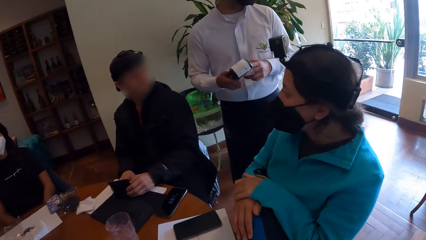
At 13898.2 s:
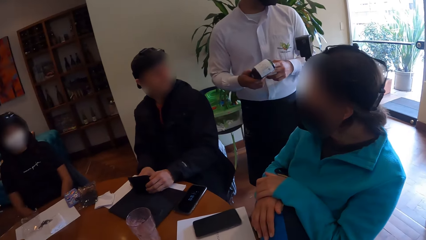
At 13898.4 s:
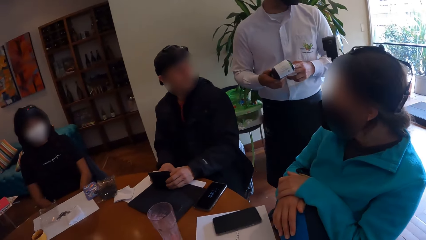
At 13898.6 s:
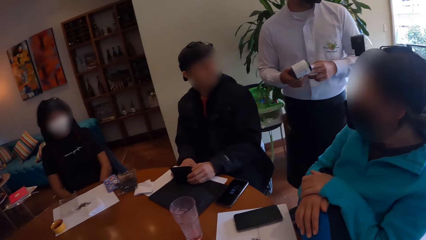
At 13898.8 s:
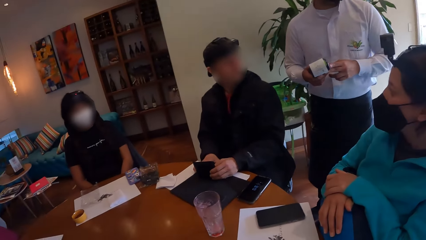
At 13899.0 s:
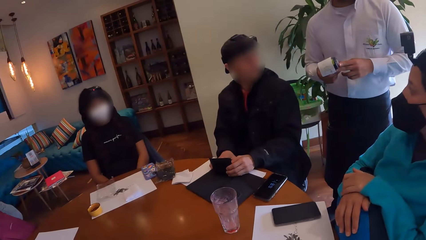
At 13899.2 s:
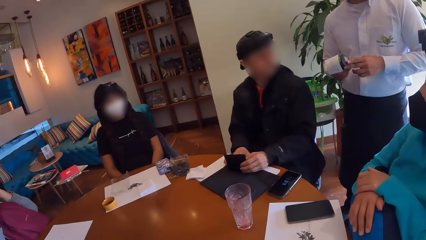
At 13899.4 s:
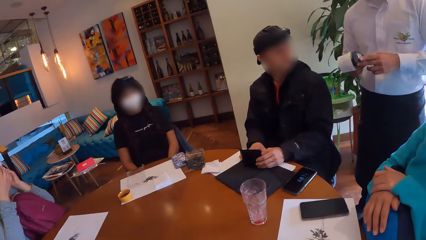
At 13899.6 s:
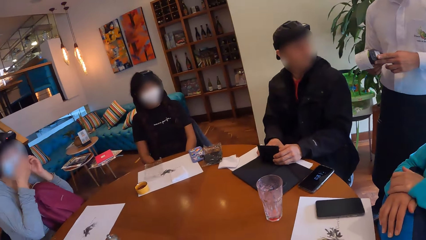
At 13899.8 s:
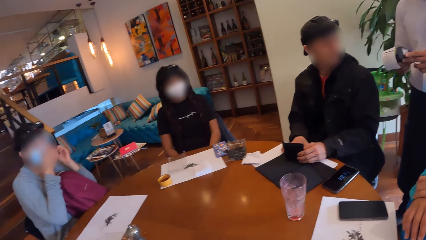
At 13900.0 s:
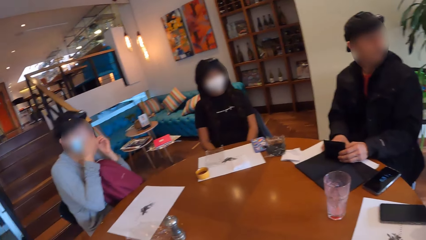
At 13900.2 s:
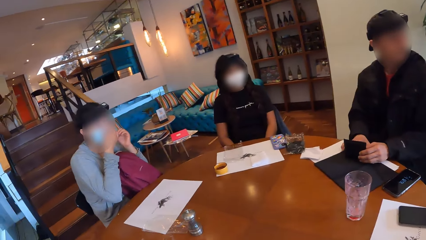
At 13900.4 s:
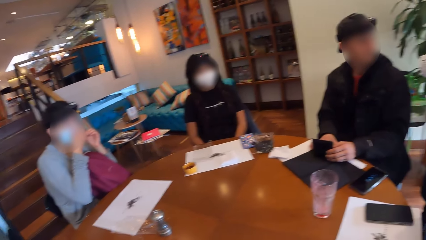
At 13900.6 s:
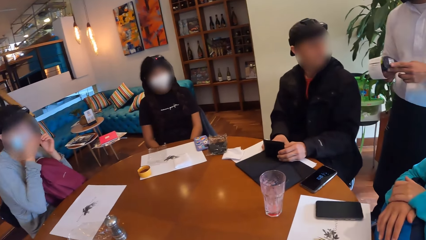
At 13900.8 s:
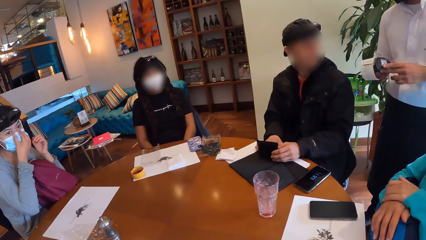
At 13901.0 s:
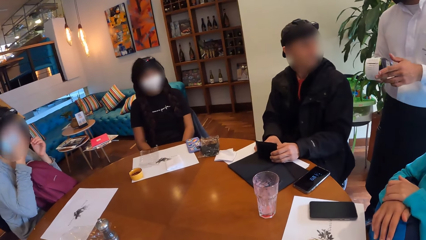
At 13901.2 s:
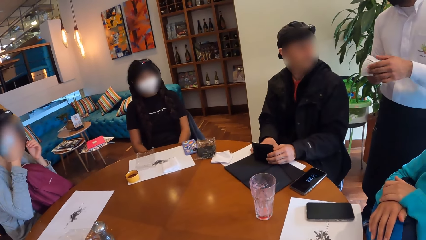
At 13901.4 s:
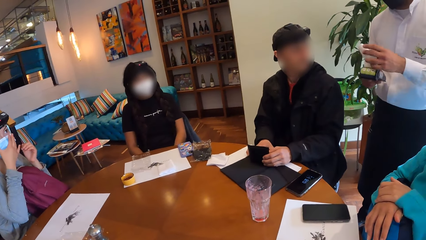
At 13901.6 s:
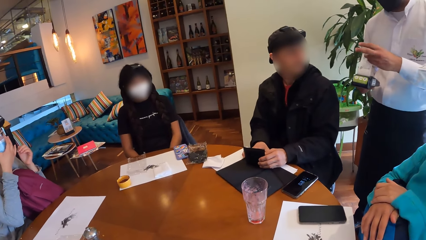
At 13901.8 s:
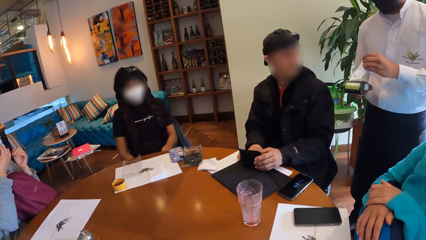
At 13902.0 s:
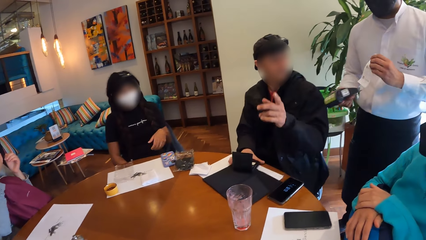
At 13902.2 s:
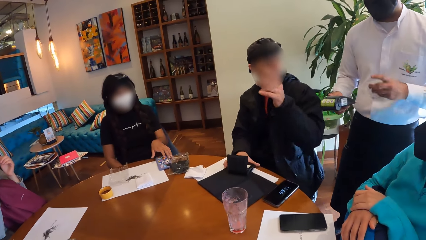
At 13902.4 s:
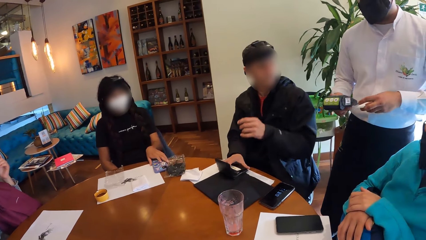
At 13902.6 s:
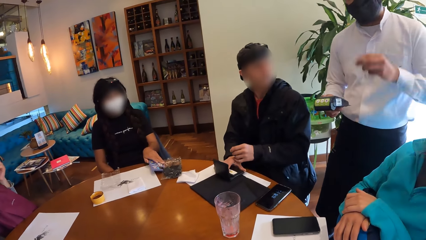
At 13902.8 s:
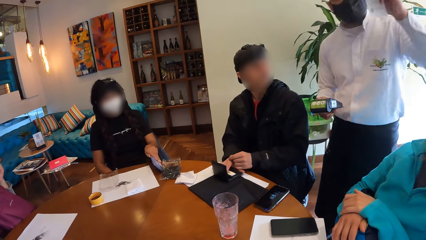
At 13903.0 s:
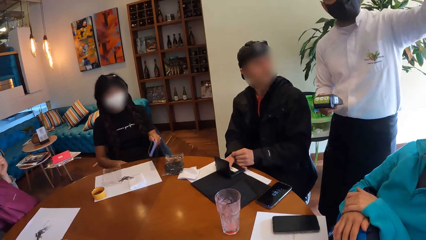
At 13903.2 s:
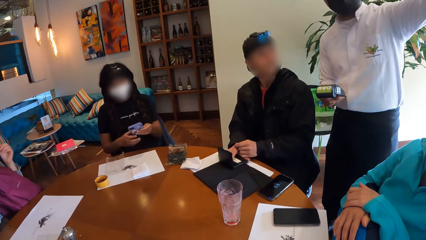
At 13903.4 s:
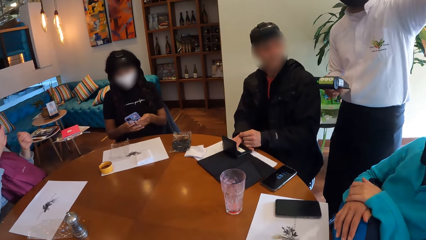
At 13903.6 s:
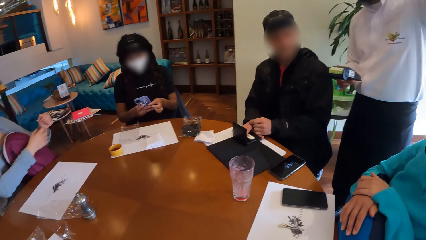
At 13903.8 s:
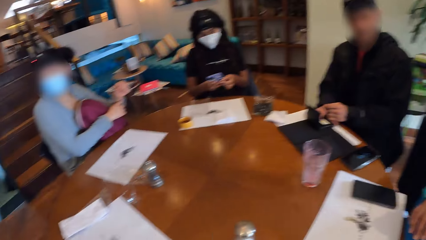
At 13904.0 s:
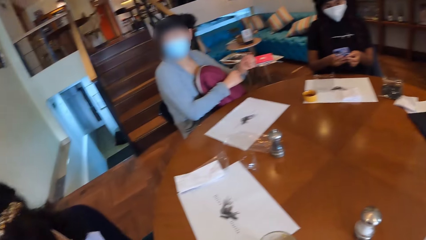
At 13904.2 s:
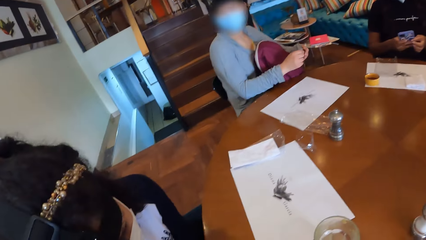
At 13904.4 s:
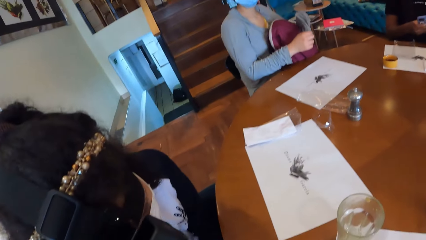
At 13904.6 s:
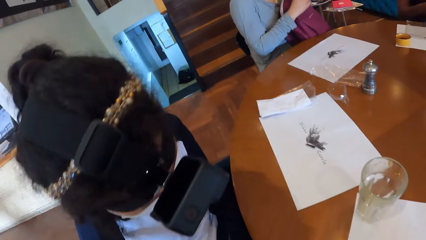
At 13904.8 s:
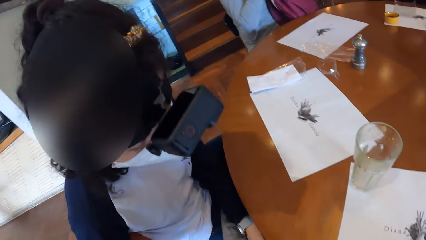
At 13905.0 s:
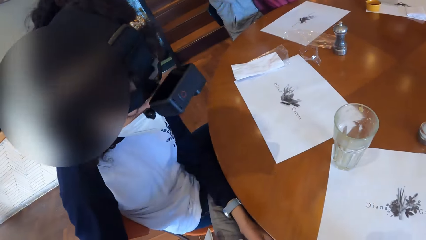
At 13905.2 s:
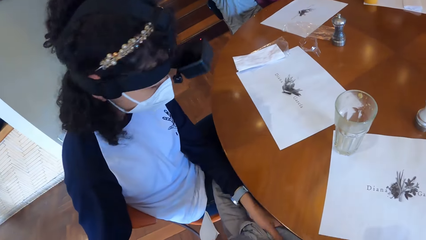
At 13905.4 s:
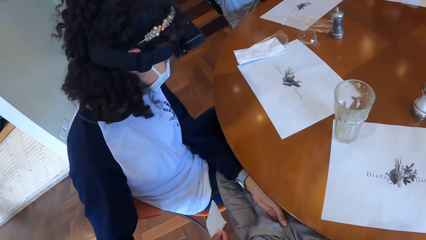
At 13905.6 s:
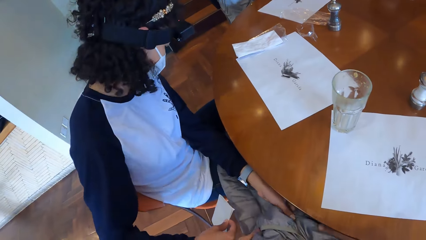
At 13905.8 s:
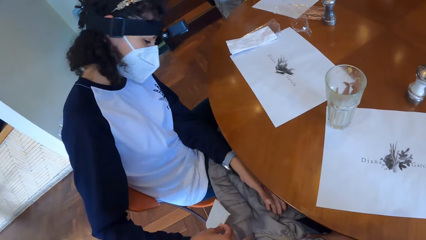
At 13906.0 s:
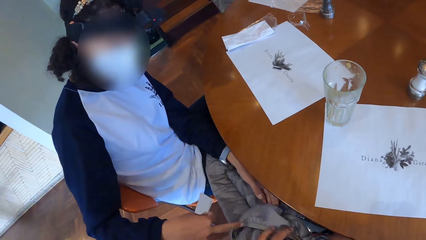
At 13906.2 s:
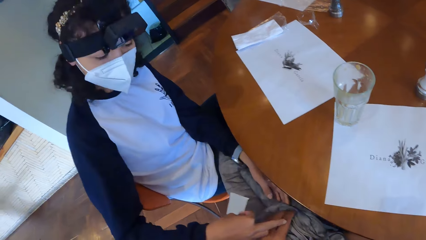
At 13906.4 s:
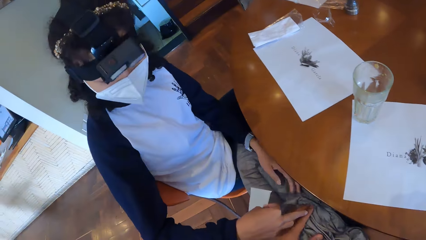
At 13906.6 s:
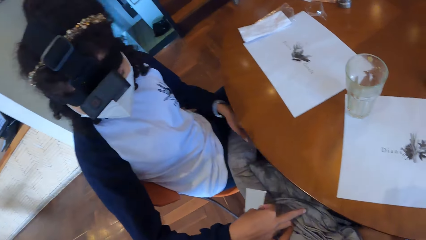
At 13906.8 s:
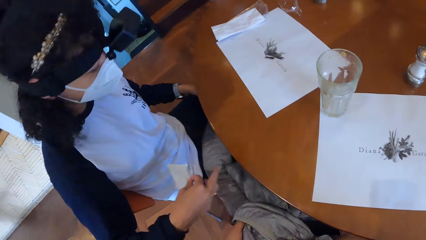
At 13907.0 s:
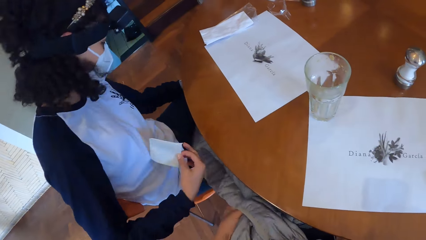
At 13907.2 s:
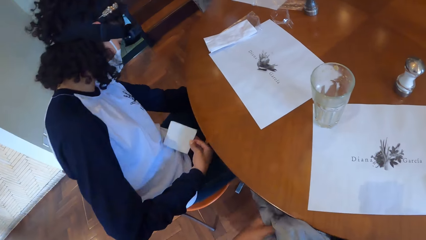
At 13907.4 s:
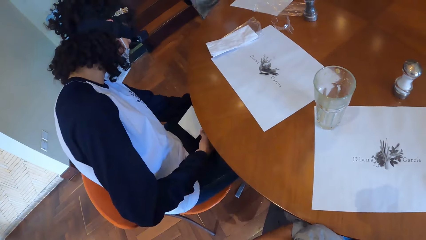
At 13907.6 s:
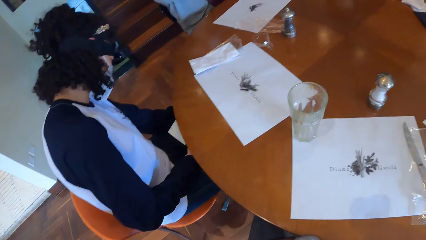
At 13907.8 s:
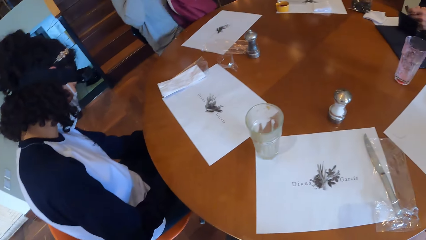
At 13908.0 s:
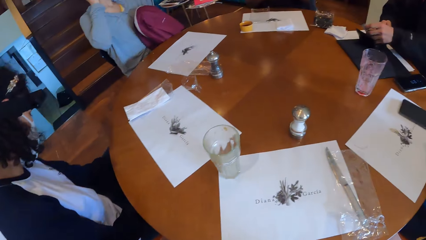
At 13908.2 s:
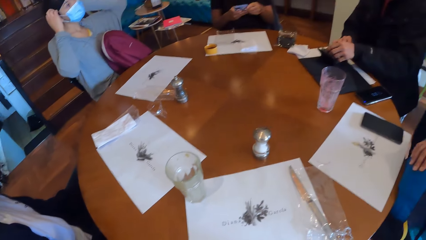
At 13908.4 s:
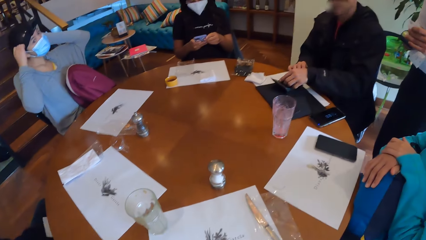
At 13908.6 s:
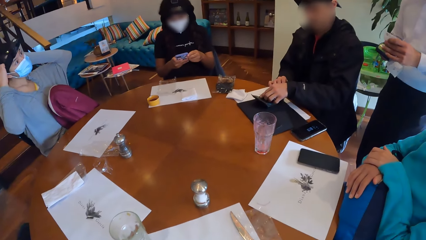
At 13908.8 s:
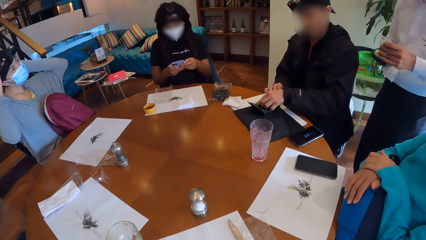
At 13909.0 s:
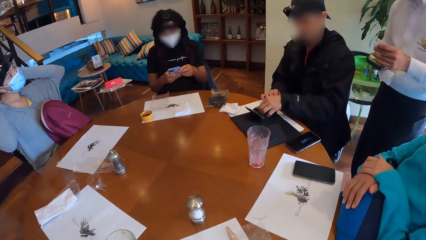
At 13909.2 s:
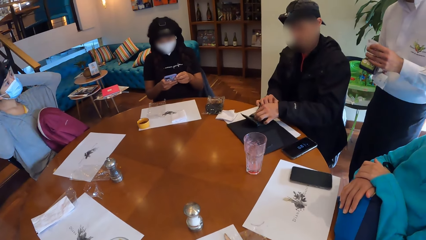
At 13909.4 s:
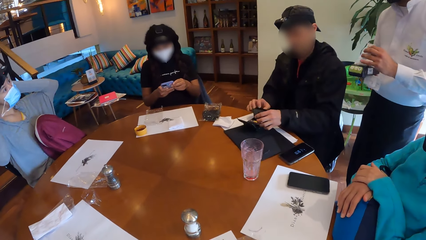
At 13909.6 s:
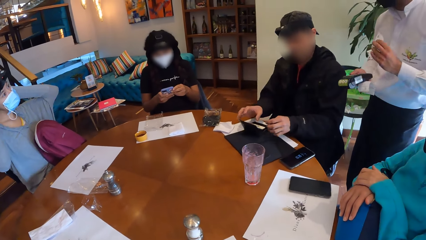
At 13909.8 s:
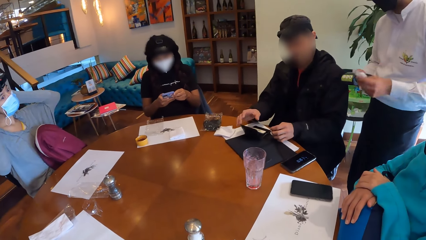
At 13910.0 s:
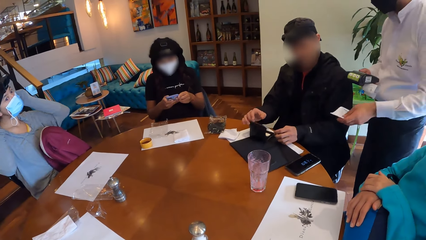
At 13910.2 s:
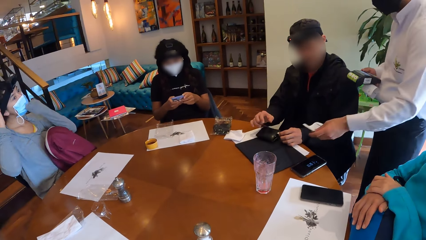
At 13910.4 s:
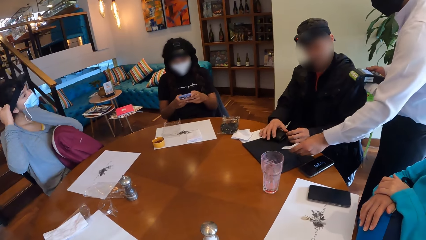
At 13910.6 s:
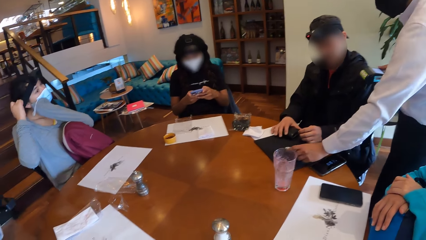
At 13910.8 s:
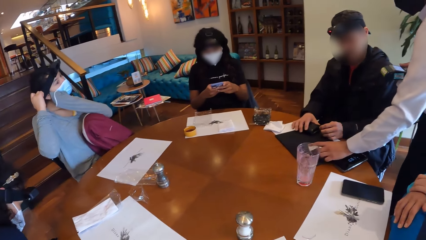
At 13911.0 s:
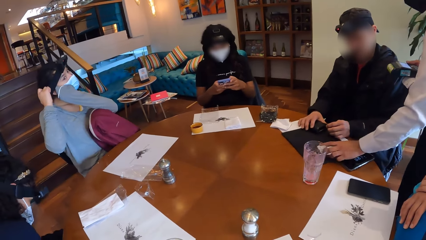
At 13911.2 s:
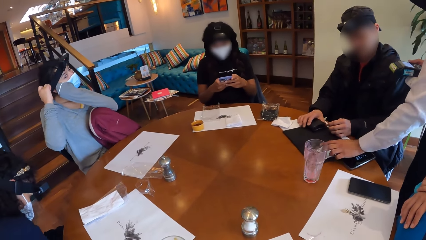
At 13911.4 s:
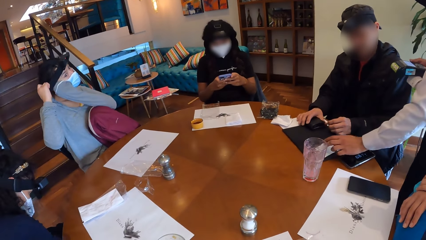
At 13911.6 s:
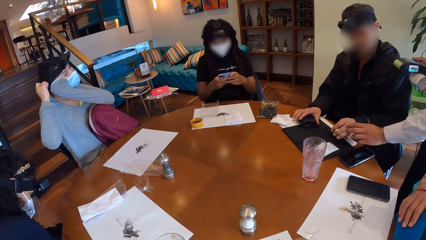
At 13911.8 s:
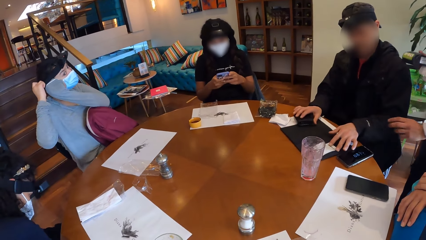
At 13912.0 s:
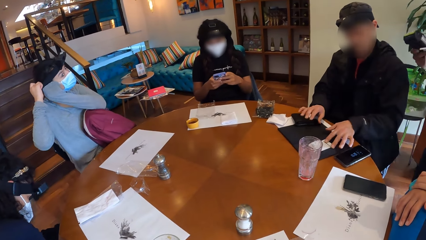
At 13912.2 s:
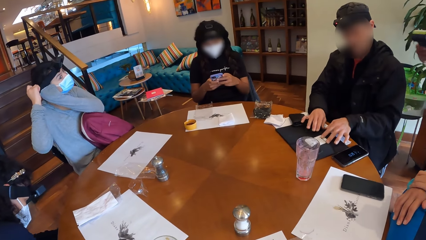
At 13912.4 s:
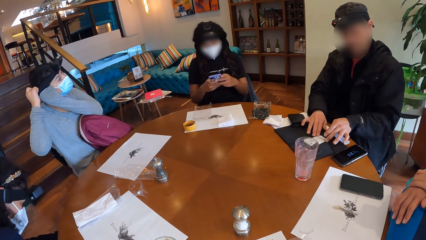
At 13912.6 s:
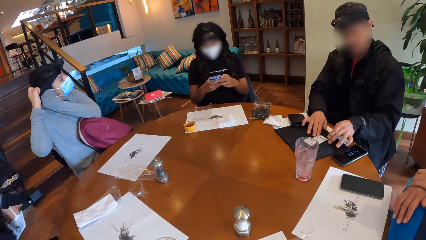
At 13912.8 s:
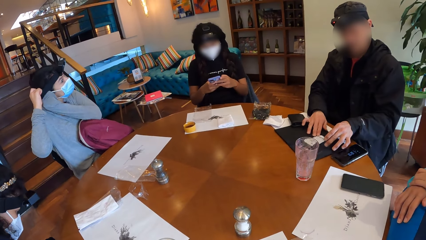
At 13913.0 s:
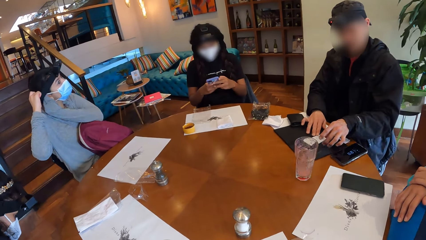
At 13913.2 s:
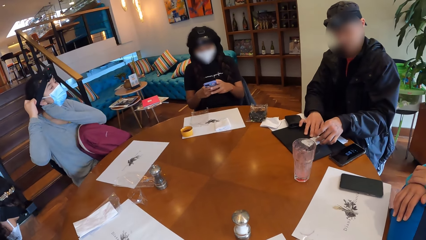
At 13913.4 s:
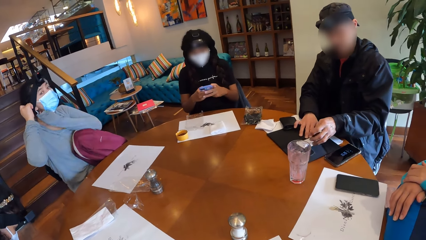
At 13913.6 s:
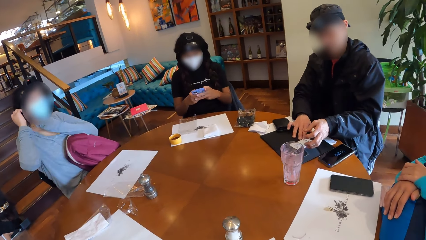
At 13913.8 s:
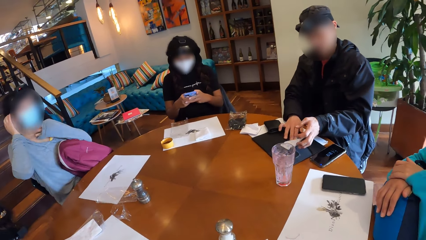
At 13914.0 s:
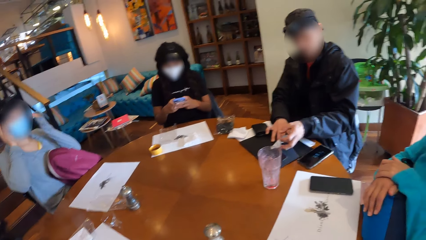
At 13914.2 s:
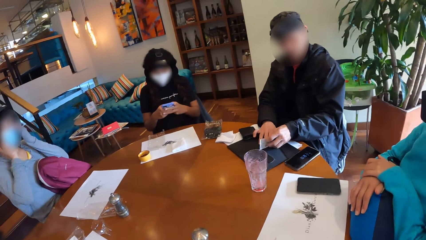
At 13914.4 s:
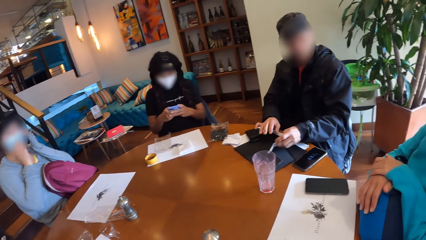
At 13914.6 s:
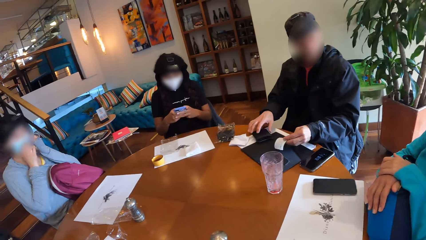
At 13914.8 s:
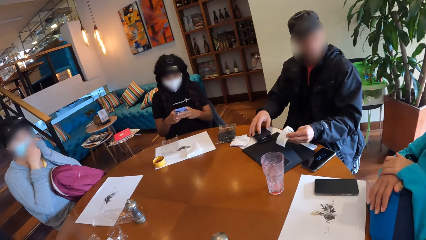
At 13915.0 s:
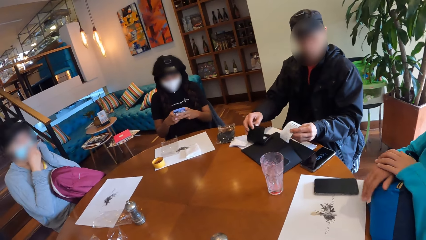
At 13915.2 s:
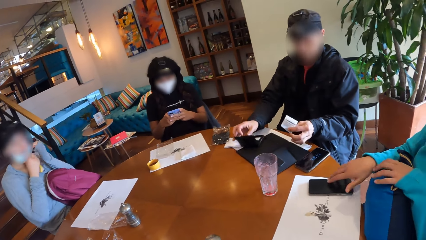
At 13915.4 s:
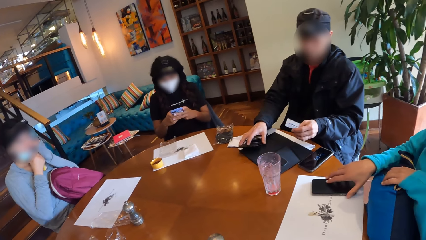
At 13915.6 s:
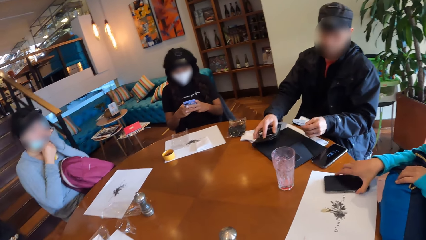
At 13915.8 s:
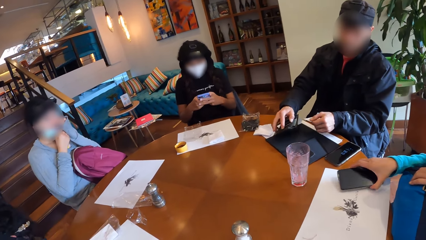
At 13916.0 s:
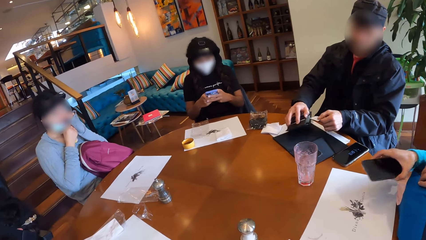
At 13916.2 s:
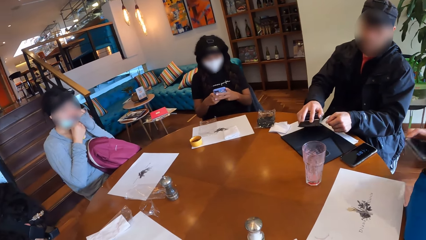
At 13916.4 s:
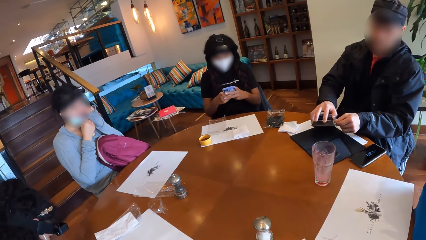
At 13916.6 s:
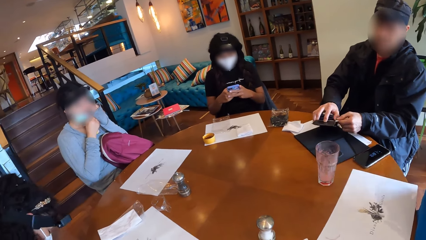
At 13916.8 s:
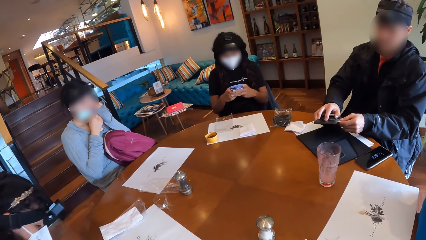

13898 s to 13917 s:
The camera wearer turns around the restaurant. The waiter cuts a receipt with his left hand from the point of sales device in his right hand. The camera wearer holds a jacket in his hands with a woman. He looks at the woman. He picks the jacket from the woman. The man puts the credit card in the wallet on the table. Another woman presses a phone with her hands. The waiter drops the receipt on the table with his left hand. The man picks the receipt from the table with his hands. The man opens the wallet on the table with his right hand. A third woman picks the phone from the table with her right hand. The man puts the receipt in the wallet with his left hand.
